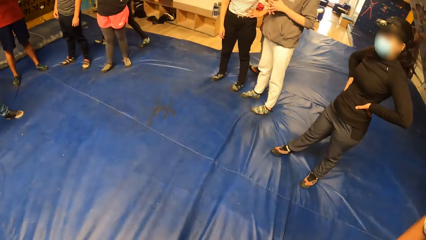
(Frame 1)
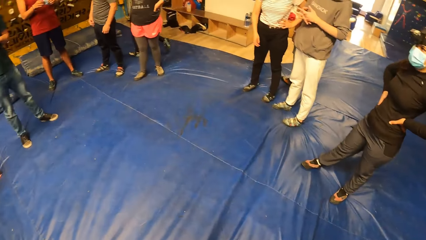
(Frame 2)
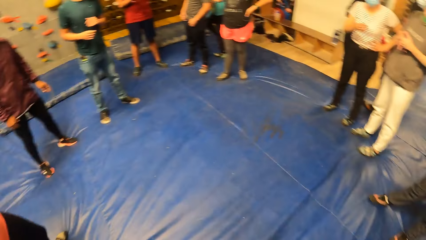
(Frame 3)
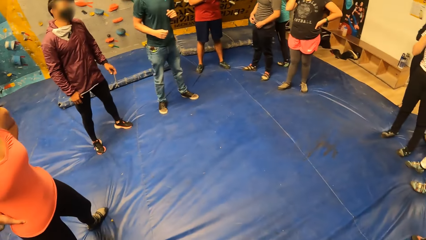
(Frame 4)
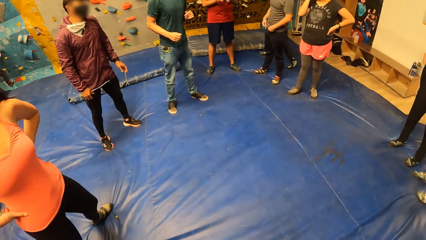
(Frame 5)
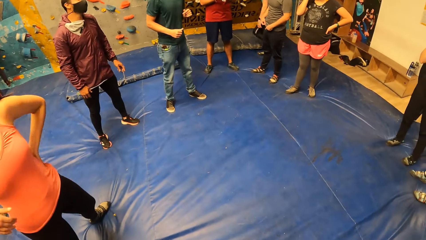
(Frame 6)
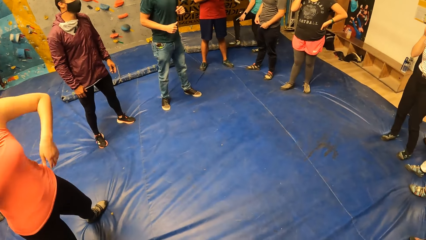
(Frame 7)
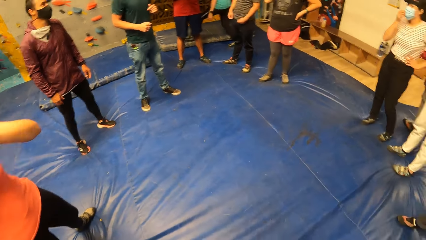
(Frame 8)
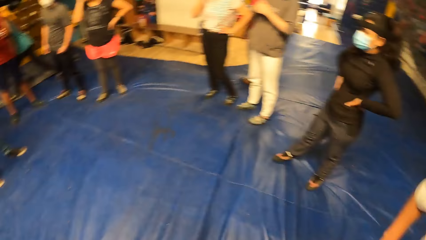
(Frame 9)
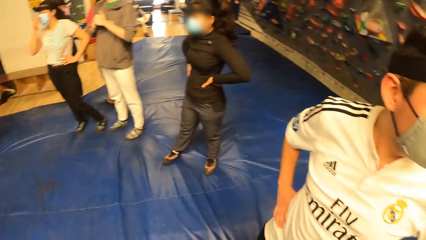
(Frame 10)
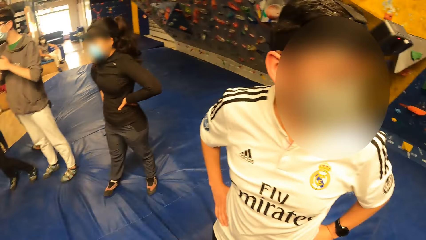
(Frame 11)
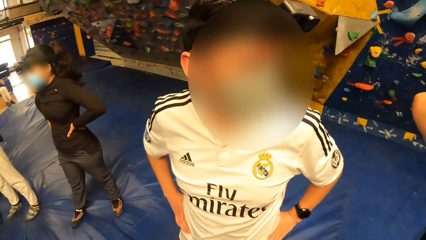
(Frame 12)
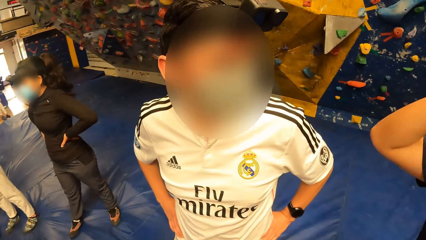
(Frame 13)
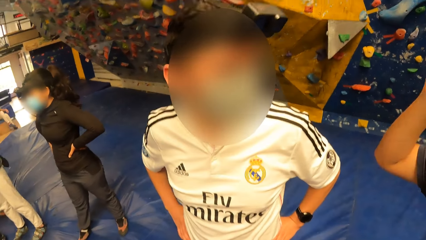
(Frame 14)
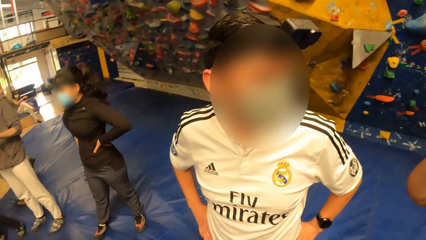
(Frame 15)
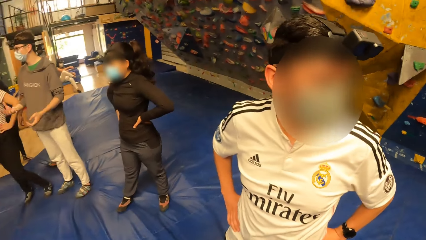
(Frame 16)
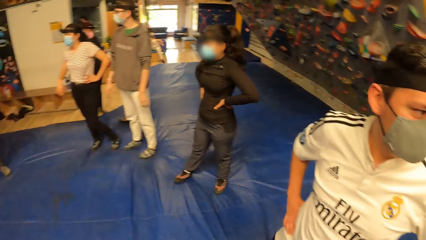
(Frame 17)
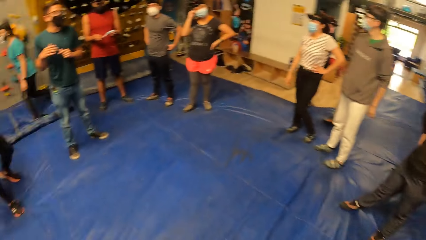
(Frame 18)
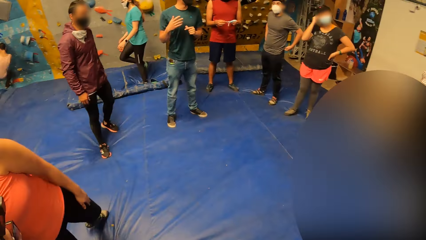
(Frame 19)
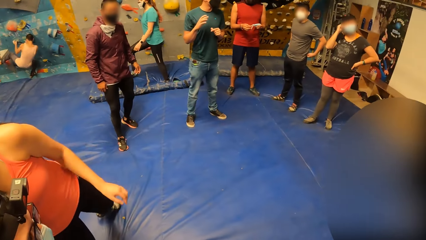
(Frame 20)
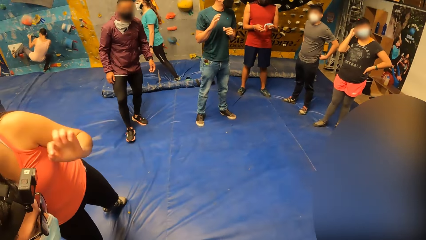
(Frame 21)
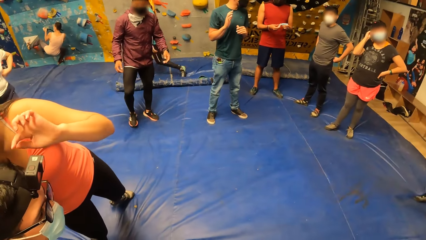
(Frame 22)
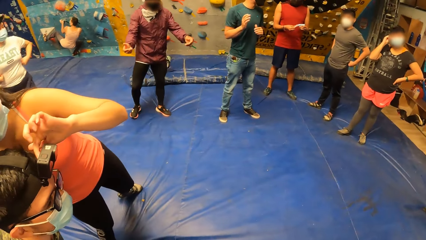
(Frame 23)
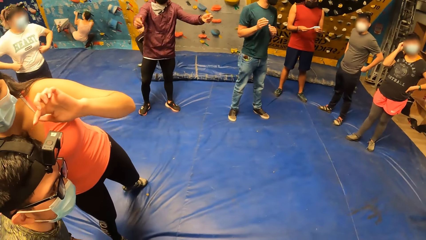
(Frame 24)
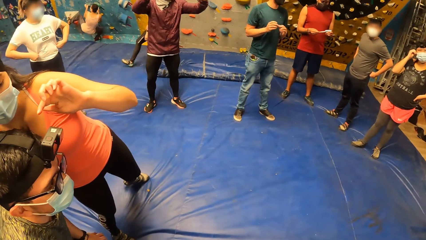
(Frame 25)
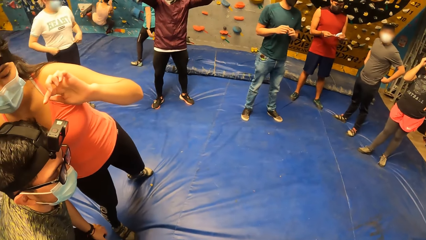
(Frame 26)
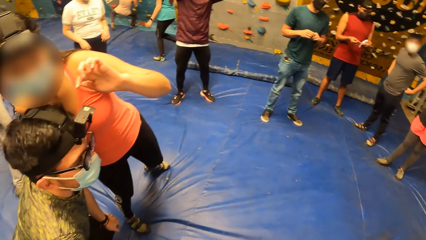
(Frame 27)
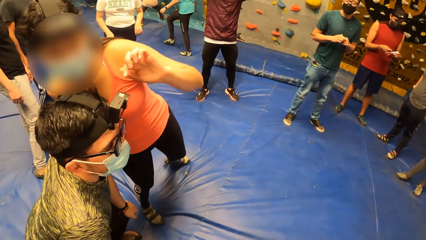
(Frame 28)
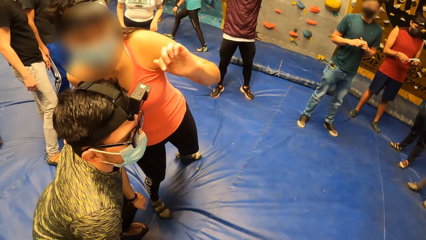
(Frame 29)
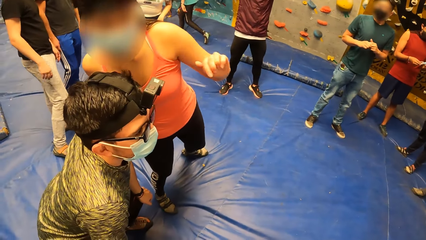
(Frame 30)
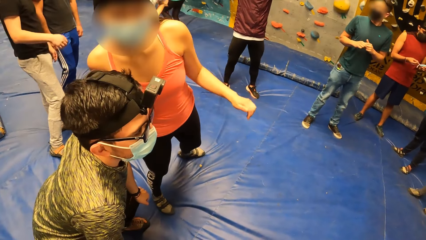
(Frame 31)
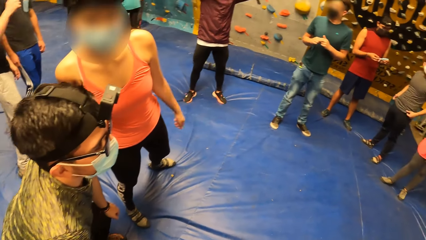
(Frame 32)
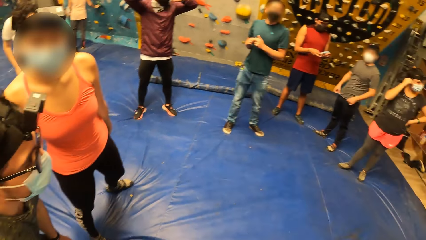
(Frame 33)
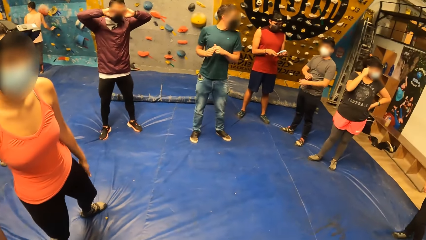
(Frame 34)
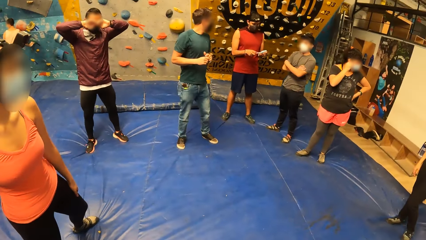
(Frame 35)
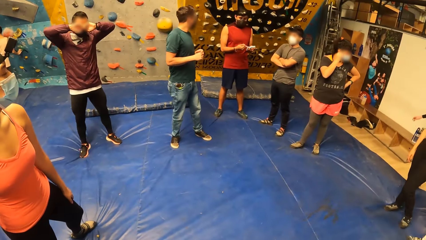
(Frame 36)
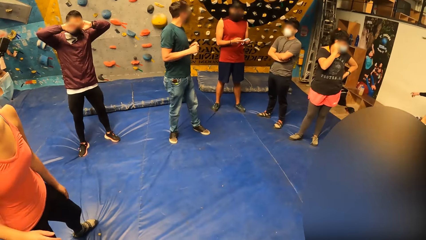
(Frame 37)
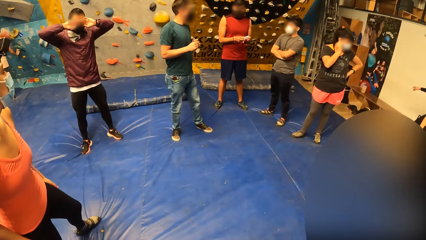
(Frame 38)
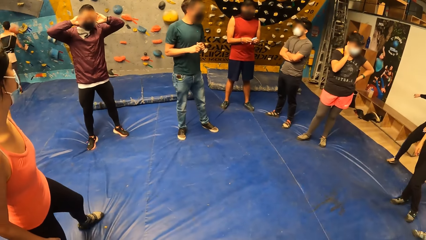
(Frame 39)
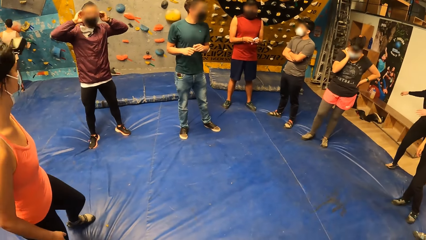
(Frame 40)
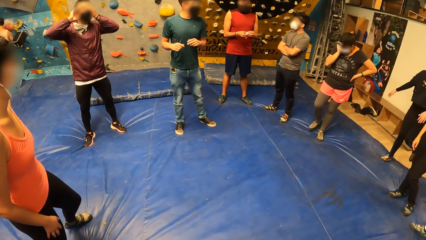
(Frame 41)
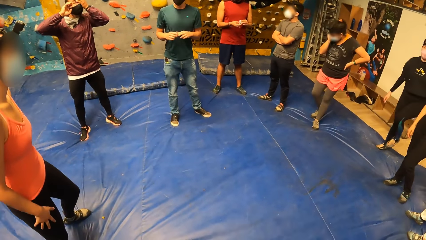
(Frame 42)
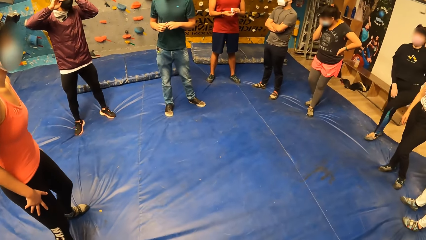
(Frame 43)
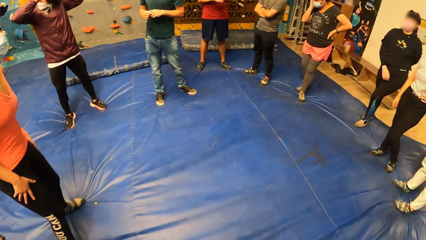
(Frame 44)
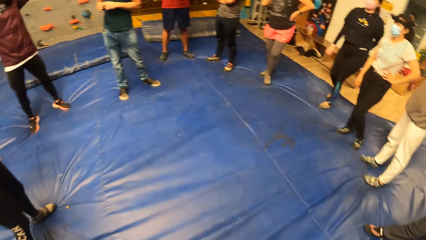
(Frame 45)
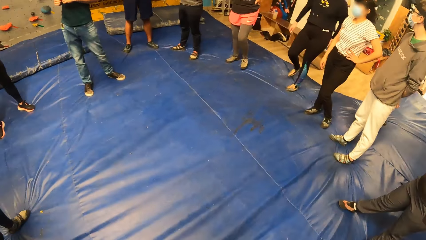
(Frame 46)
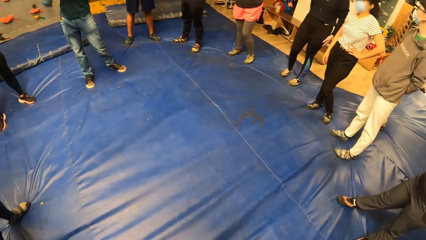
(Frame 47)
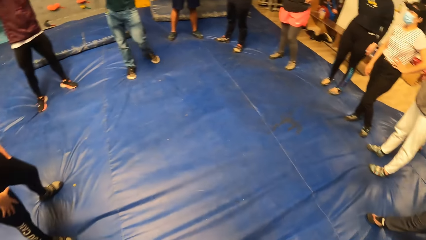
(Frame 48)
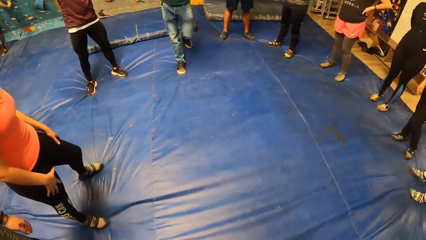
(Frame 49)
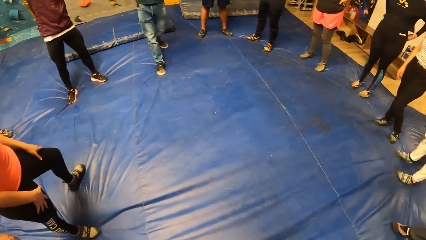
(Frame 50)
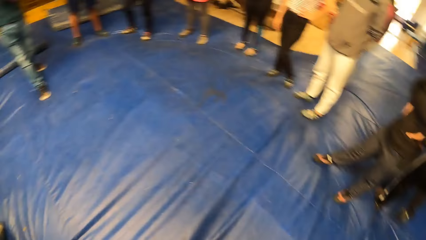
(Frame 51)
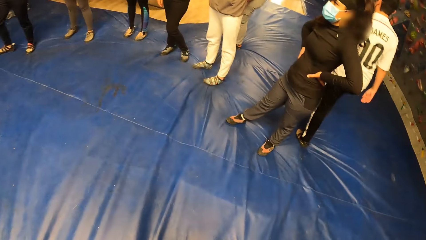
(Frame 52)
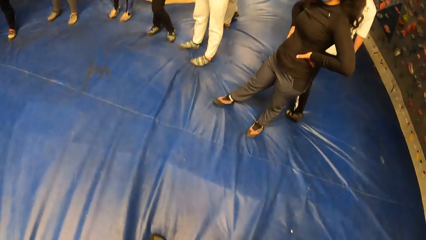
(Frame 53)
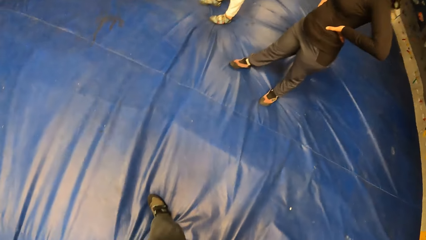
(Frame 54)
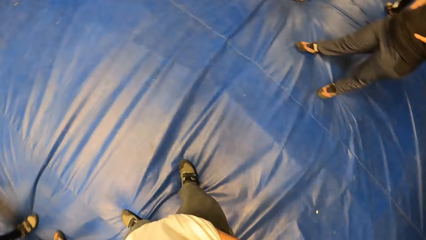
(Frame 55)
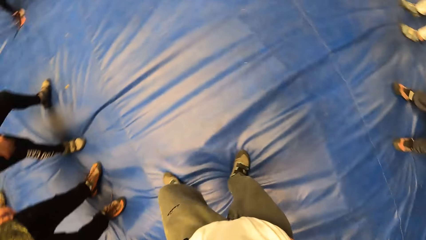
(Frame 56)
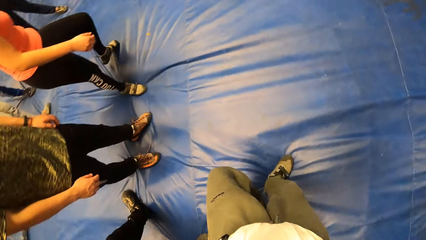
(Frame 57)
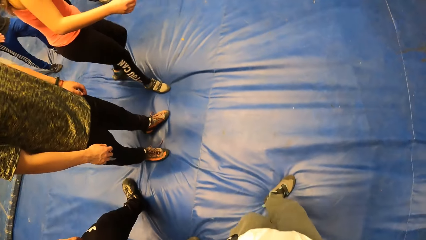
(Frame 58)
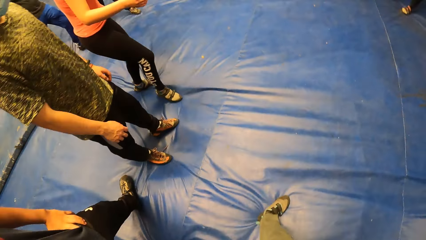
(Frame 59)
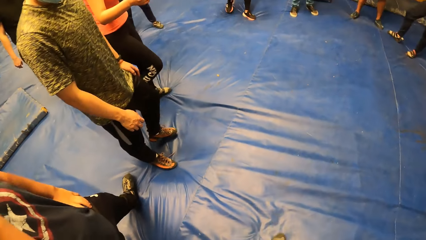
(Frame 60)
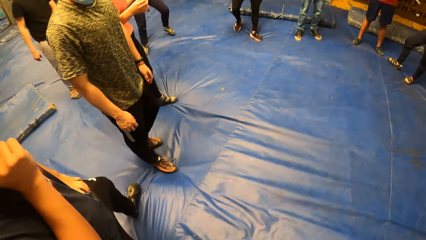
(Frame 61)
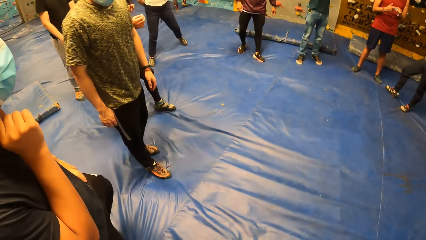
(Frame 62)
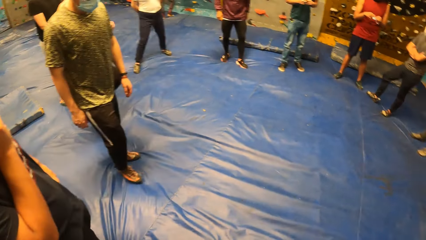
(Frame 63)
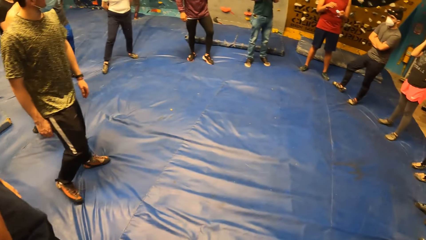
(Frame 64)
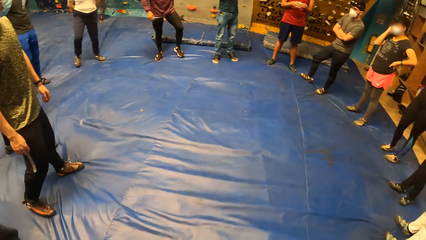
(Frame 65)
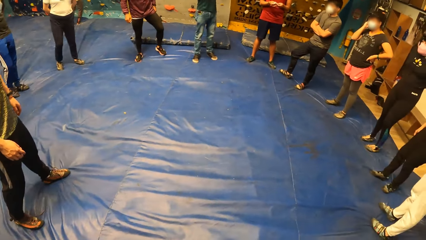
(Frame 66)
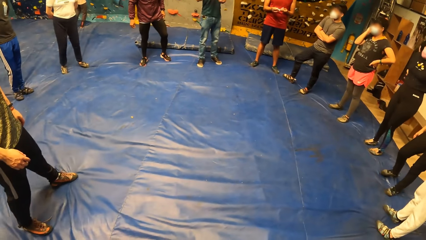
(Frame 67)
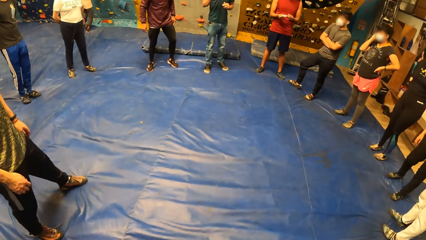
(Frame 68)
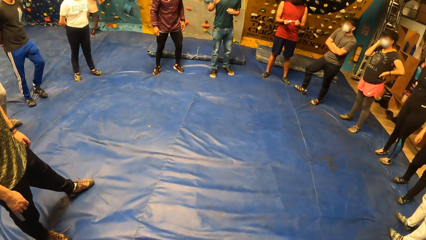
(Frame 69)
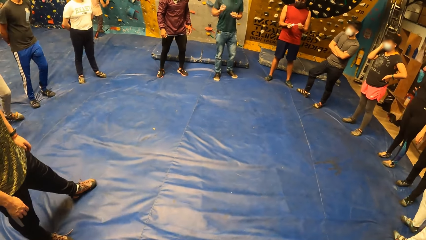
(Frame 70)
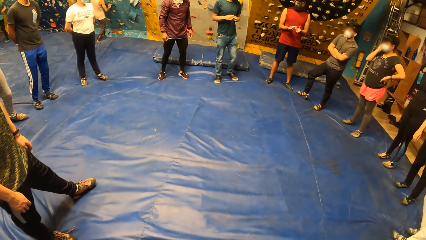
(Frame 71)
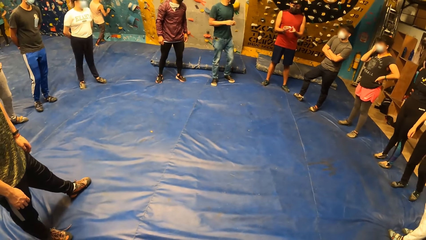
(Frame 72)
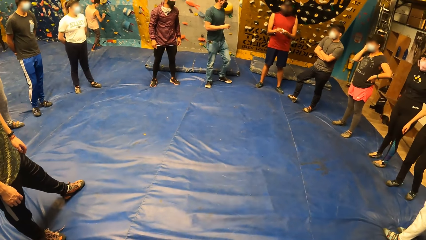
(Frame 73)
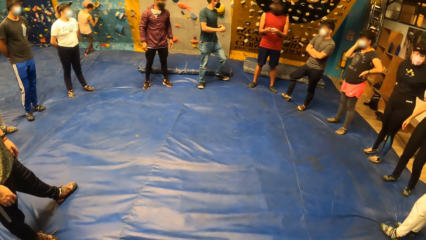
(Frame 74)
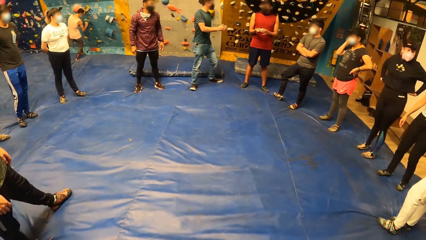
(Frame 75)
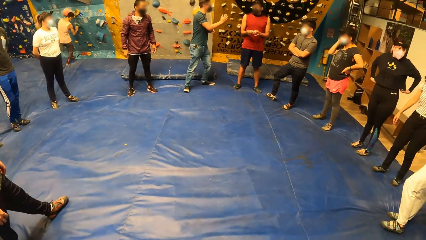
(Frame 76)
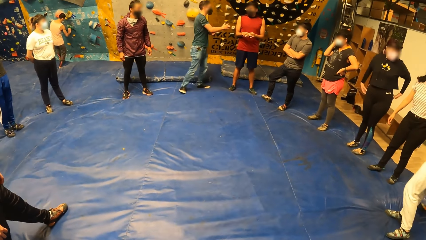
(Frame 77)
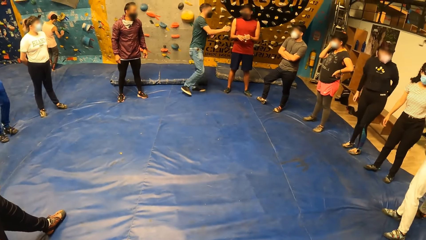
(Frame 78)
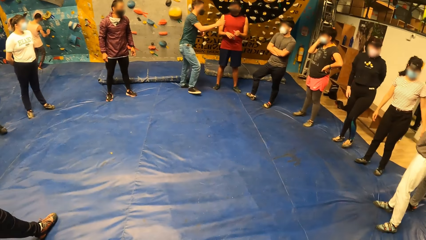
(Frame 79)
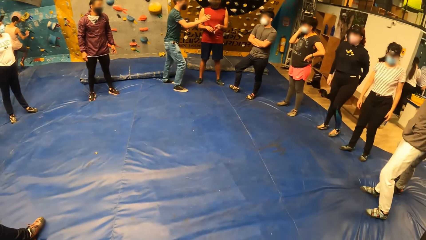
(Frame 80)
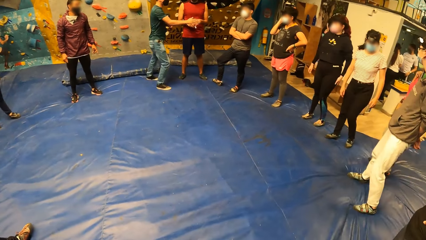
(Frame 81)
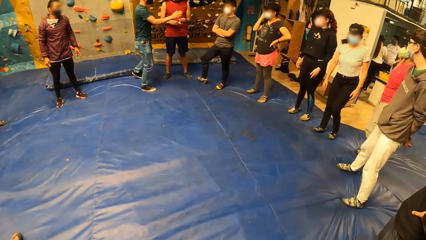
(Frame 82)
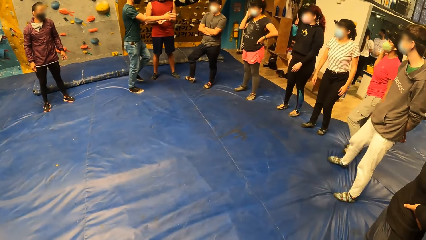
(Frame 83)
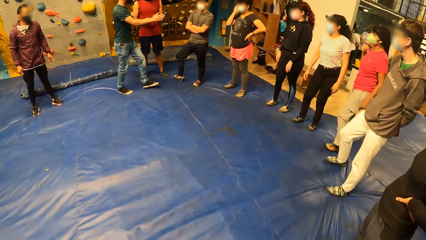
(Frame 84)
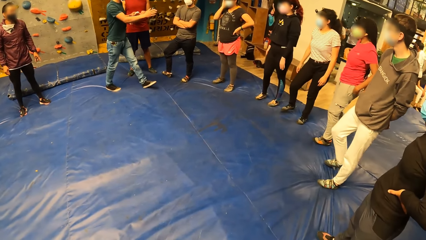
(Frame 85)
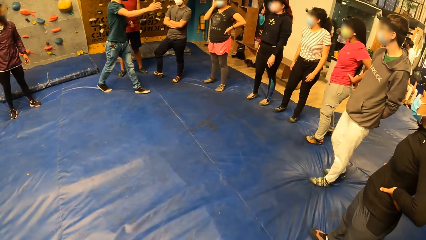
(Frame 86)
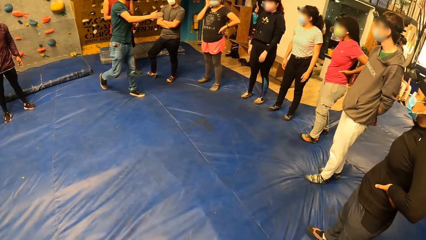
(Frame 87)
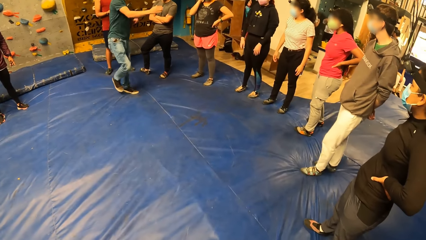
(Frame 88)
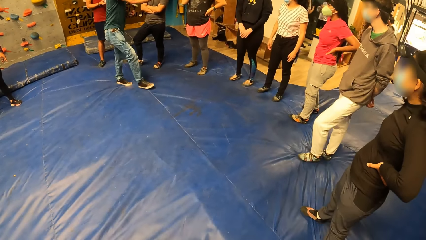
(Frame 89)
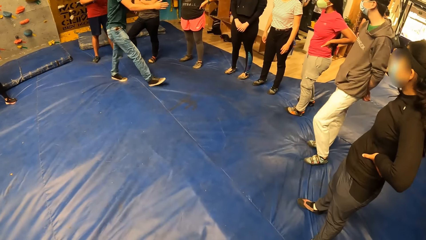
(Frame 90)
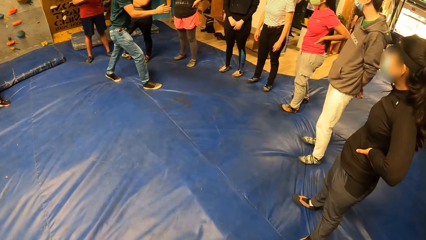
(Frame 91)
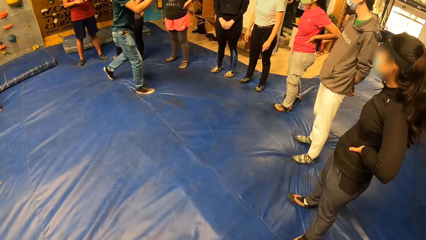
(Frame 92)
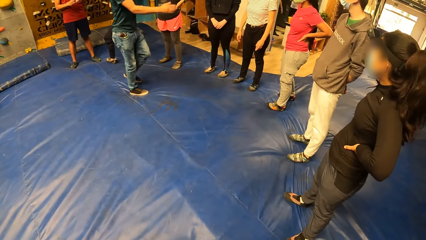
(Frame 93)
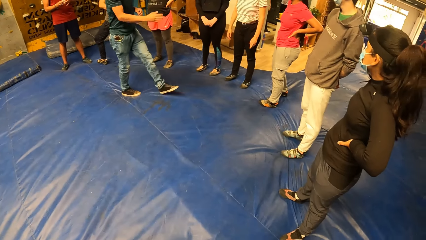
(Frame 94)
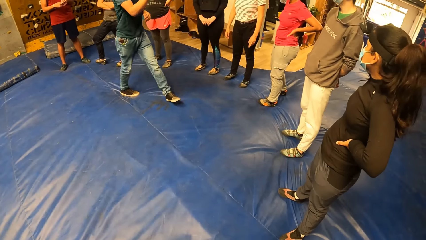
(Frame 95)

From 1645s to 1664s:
The camera wearer looks around. A woman fixes a man's camera. The camera wearer stares at the foam mattress. They move towards the rock climbing wall, and form a circle with a group of people. Another man counts the people. A third man interacts with the camera wearer and the group of people.
